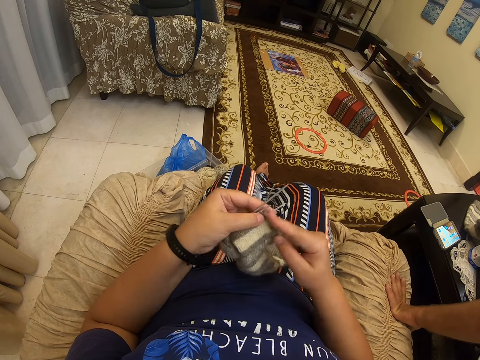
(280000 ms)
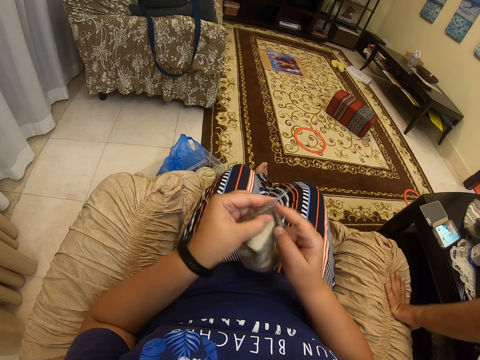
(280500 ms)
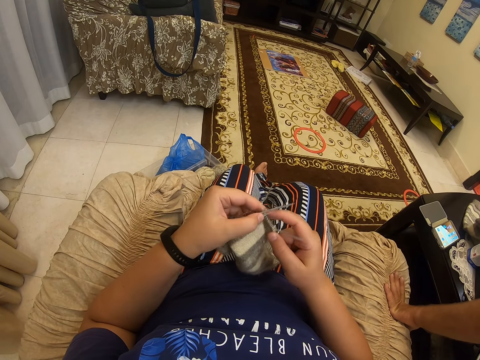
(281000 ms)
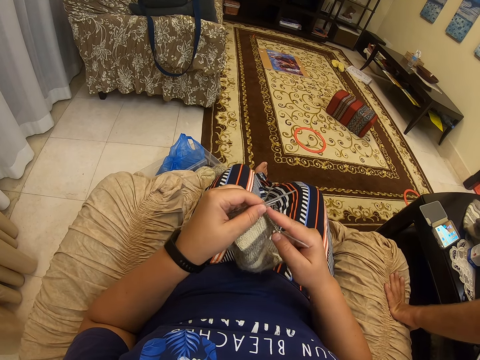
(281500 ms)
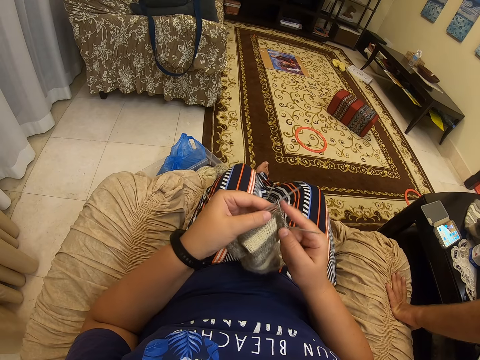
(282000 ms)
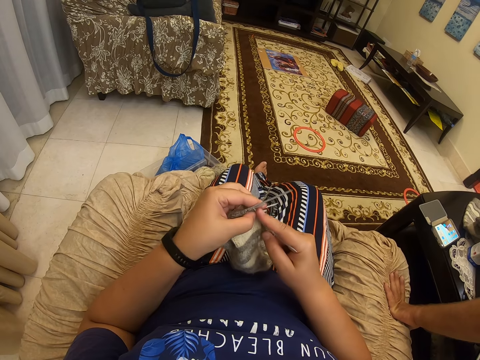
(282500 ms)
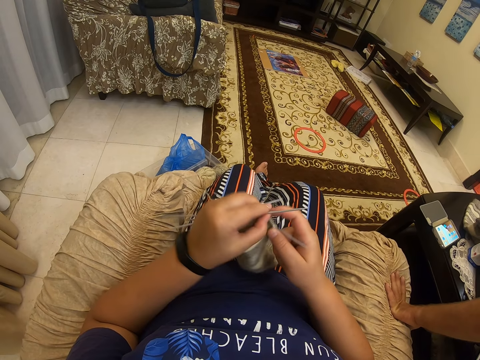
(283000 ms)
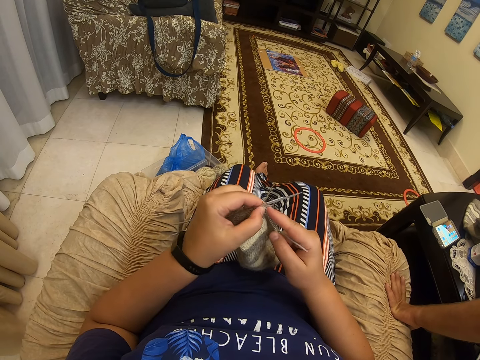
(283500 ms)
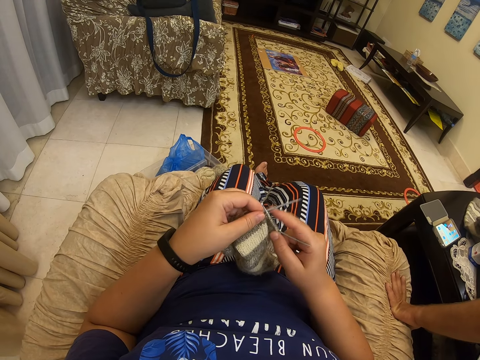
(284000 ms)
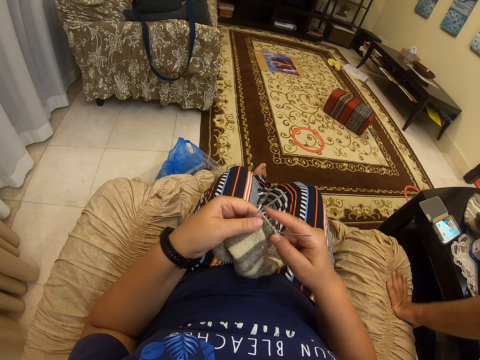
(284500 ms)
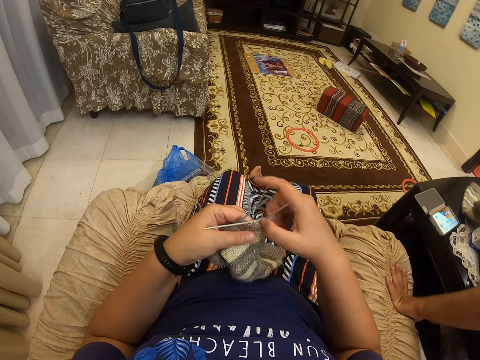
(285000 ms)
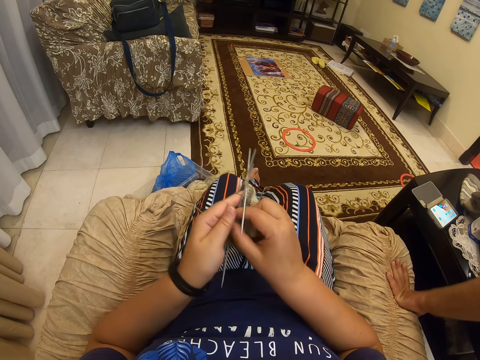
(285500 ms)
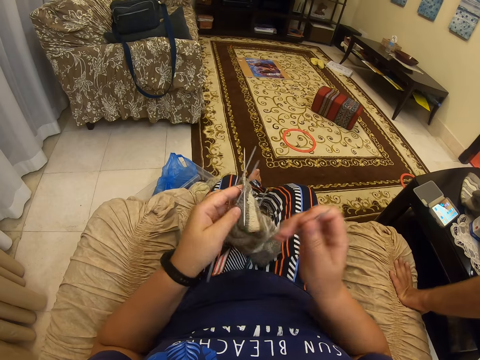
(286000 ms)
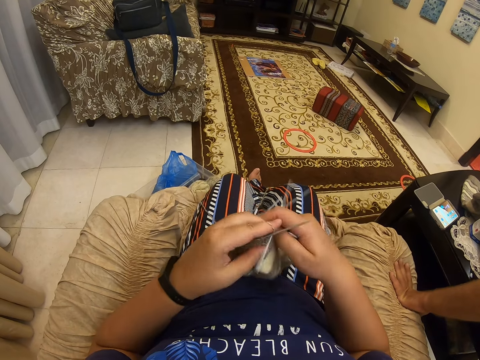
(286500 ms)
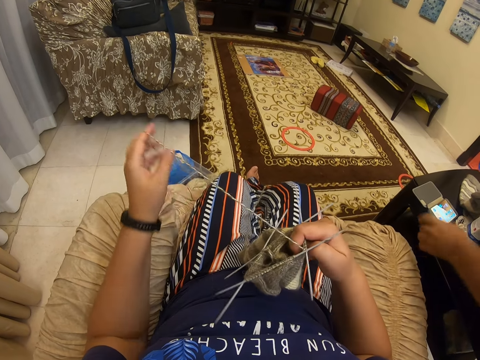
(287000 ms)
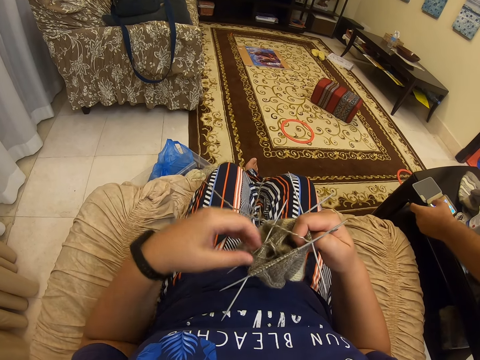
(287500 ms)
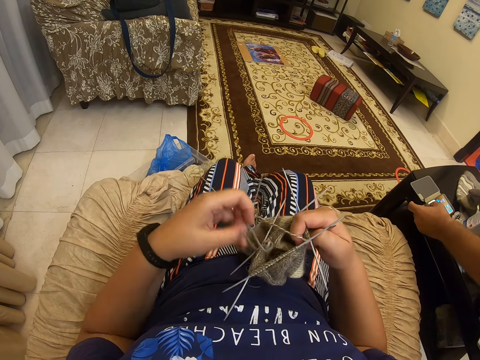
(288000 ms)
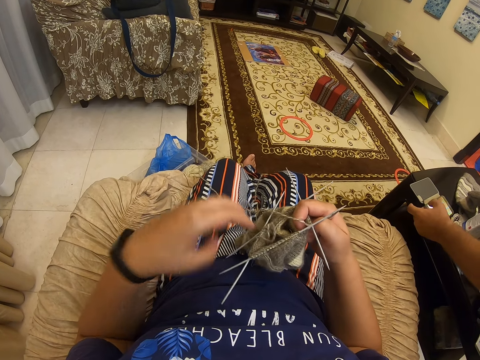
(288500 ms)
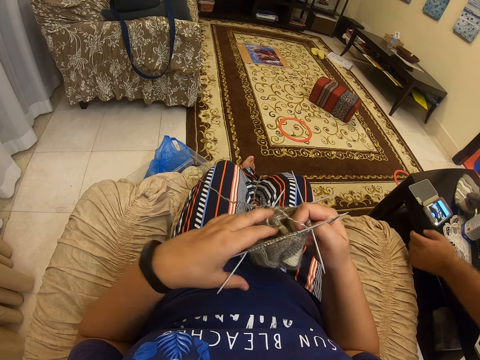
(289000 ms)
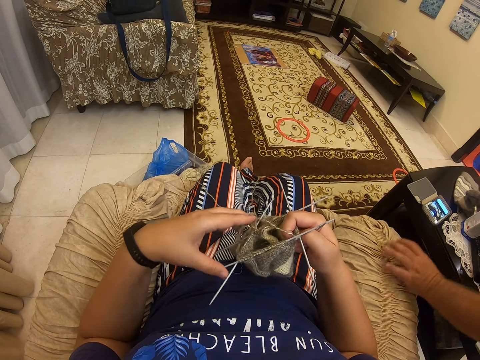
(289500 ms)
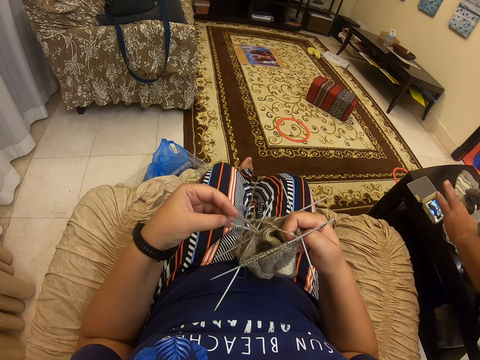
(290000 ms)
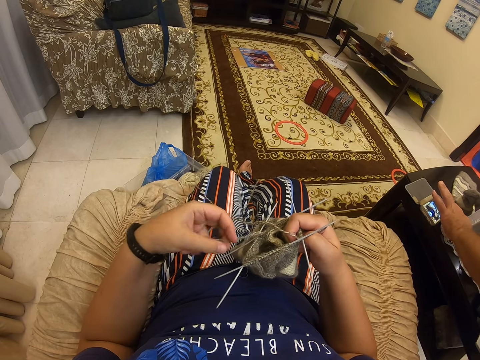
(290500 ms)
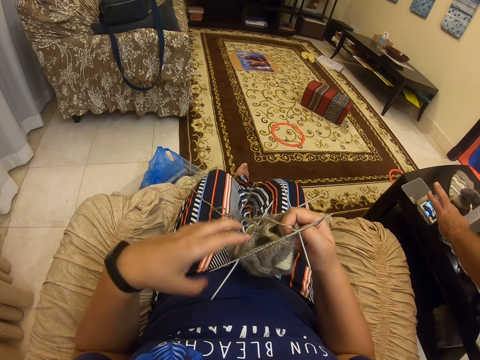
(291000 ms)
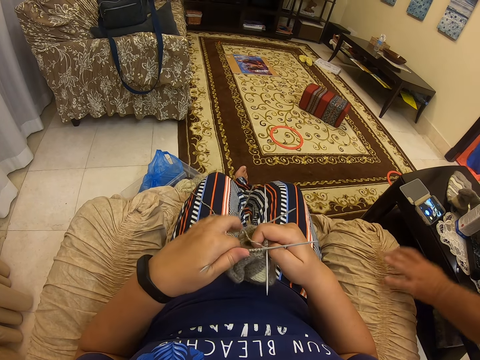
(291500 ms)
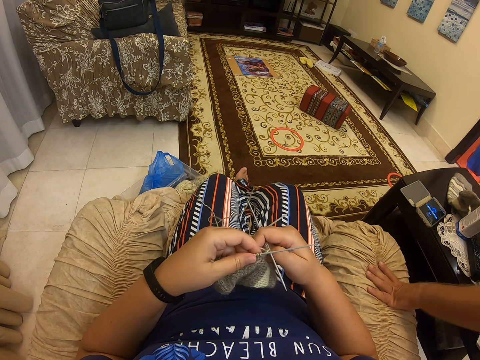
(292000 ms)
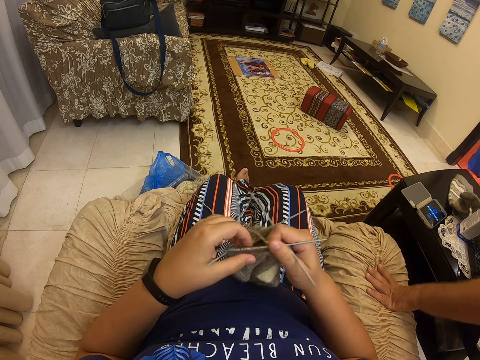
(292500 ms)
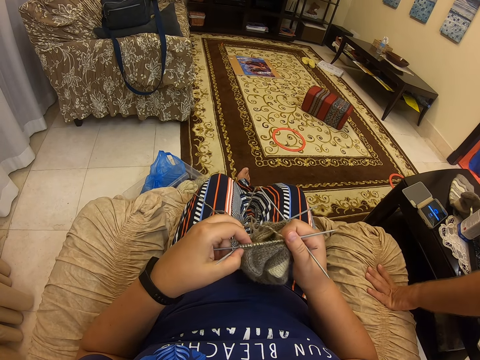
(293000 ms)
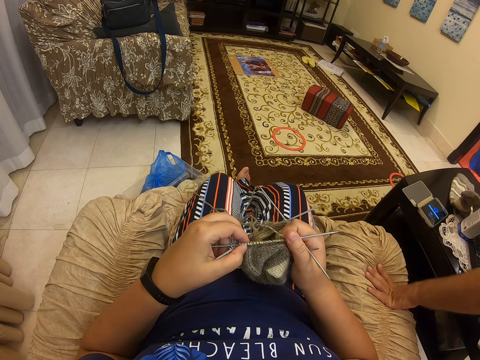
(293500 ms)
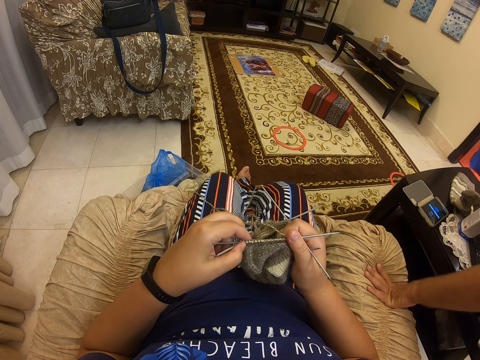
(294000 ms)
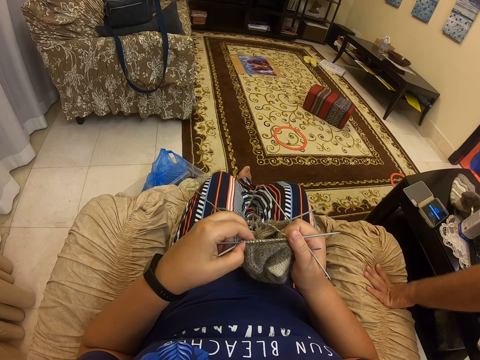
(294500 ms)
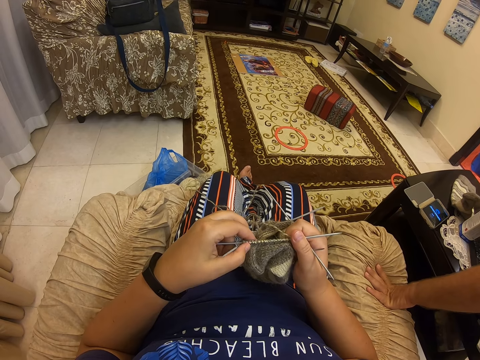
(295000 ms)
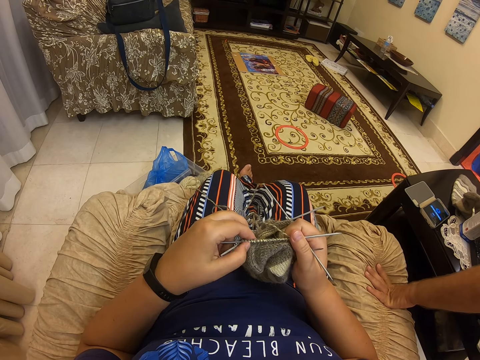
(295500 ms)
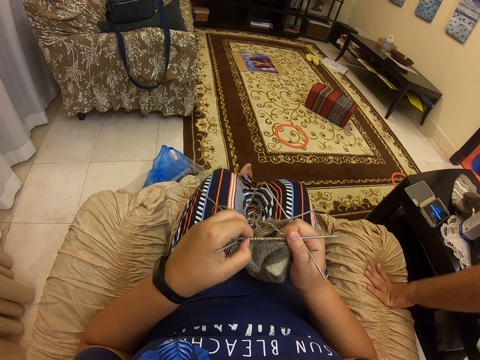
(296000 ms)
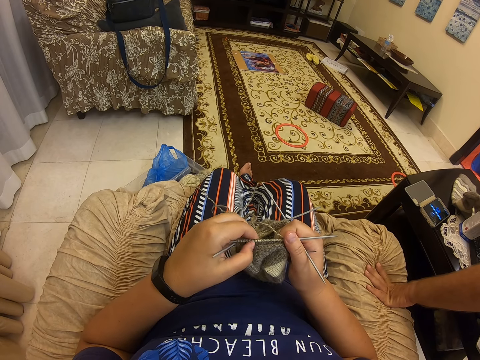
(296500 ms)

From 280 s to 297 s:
The camera wearer converses with a man.

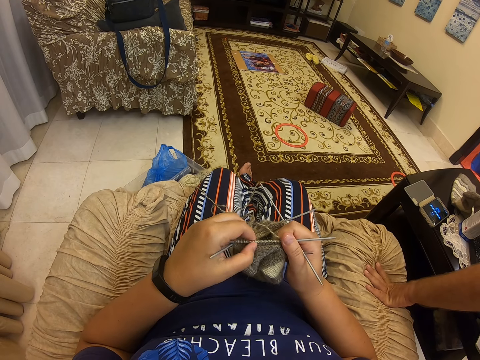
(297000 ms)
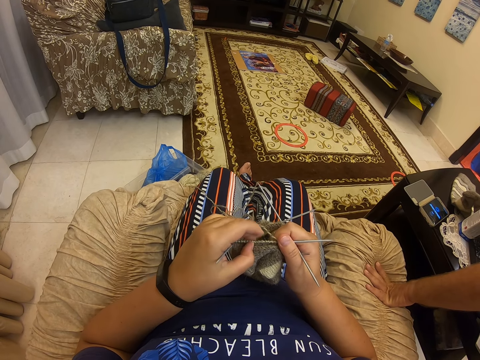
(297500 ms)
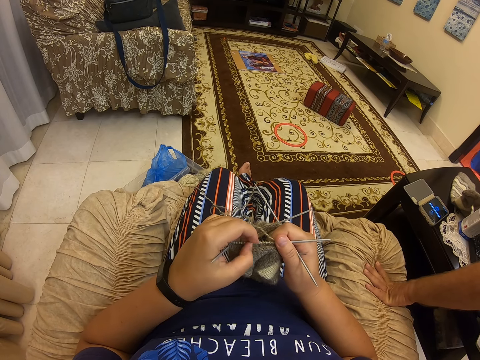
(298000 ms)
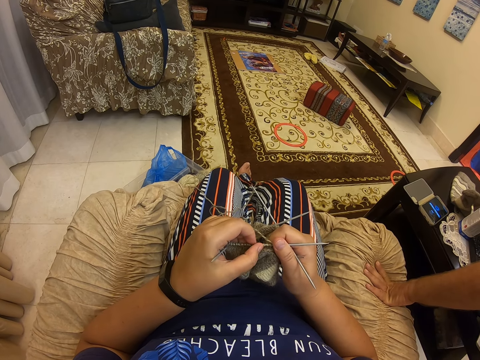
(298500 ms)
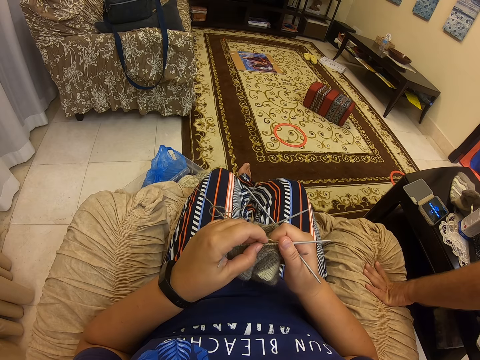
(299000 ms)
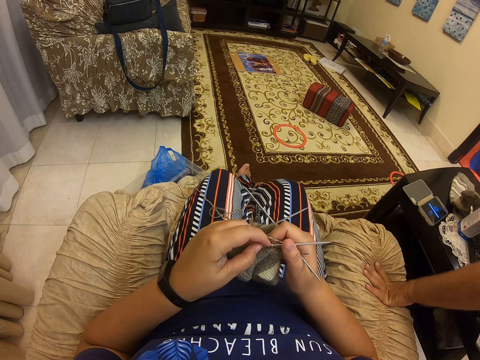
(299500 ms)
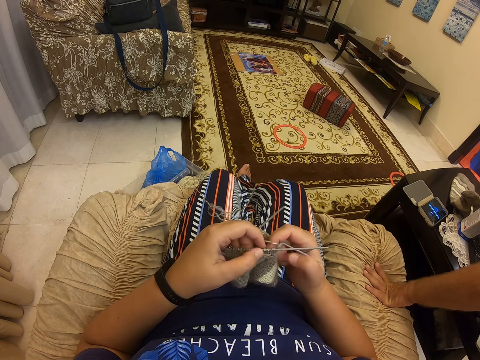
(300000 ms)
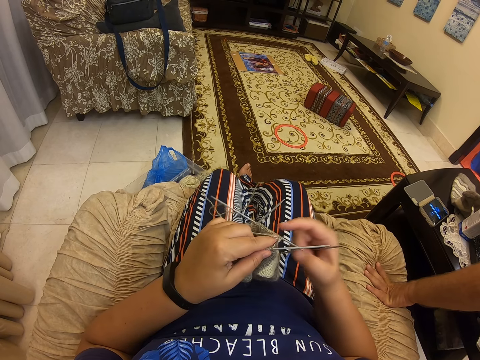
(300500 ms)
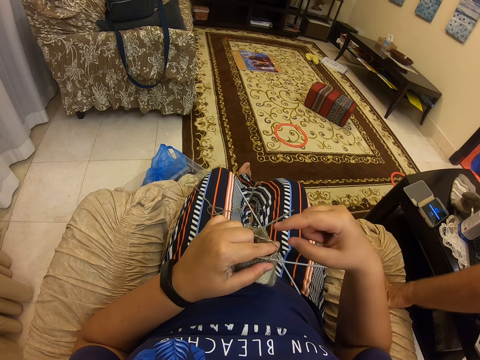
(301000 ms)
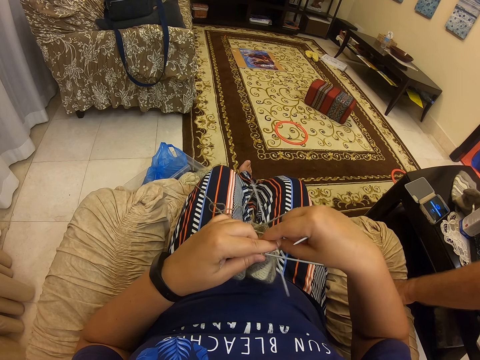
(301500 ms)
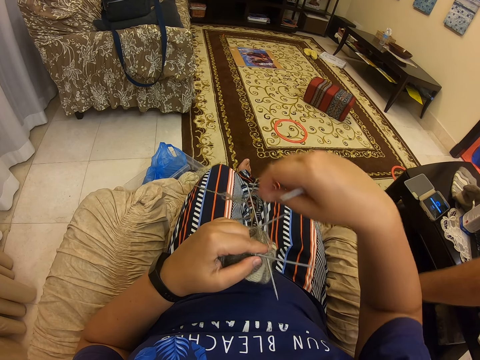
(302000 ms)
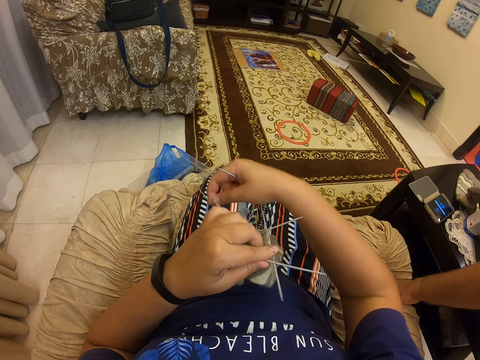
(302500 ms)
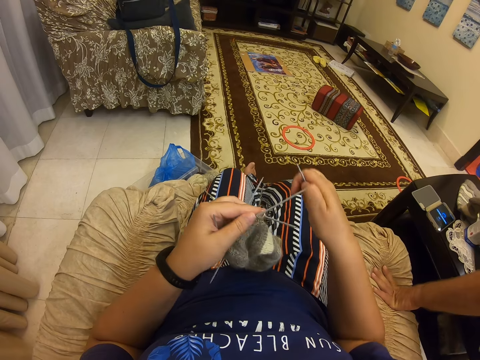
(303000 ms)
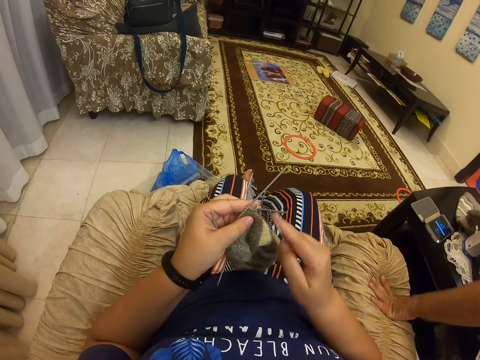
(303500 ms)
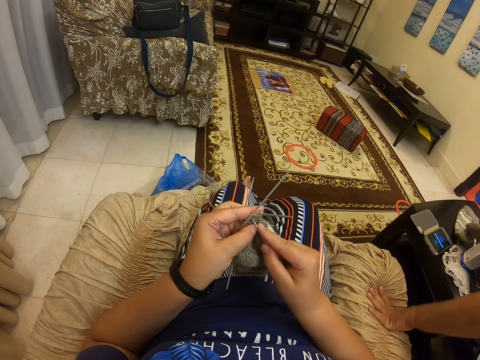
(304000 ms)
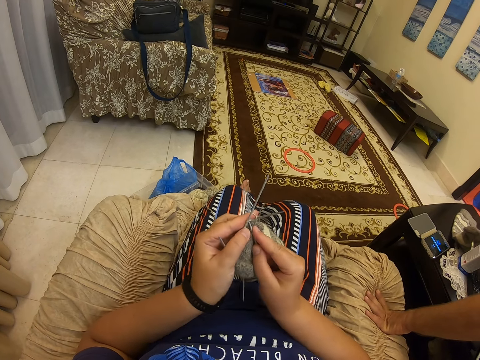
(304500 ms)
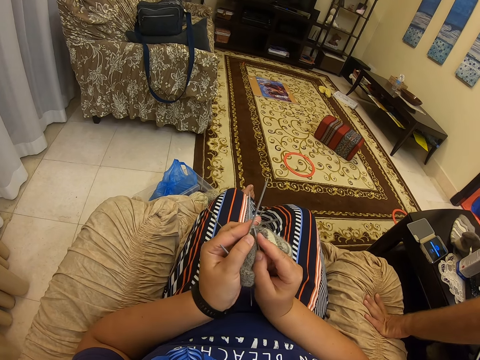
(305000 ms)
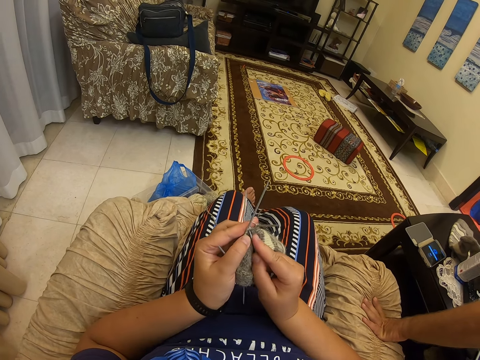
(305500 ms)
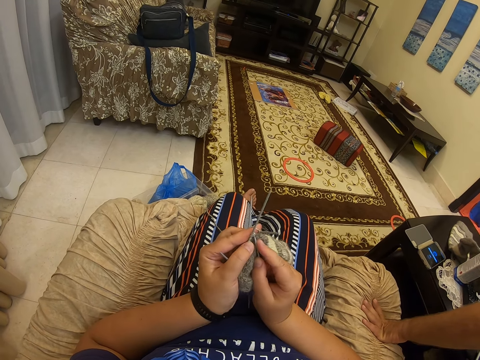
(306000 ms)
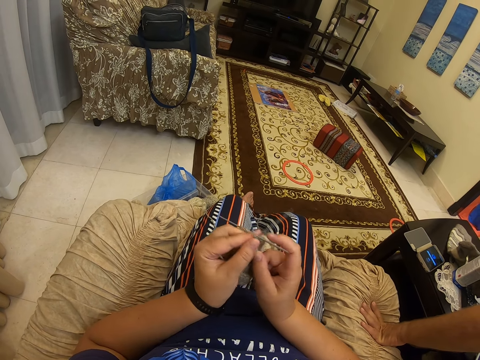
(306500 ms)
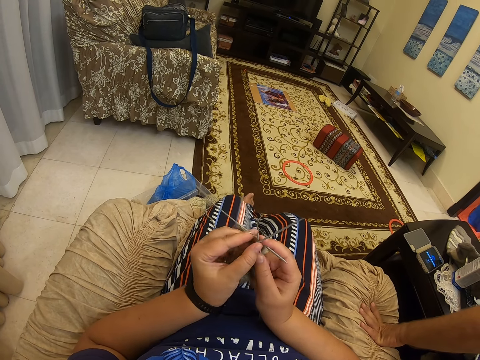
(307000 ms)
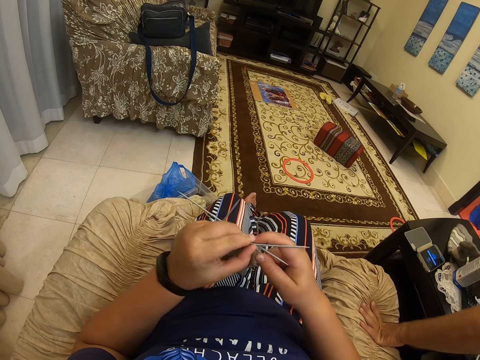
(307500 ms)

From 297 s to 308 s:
The camera wearer crochets the sweater with the crocheting needle.
